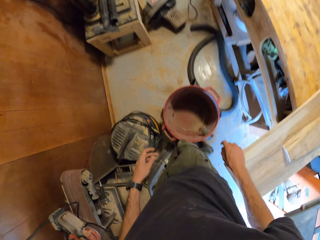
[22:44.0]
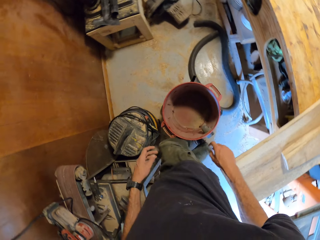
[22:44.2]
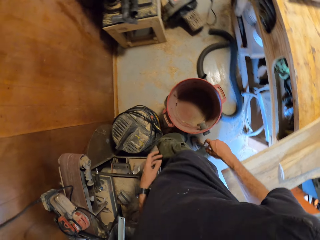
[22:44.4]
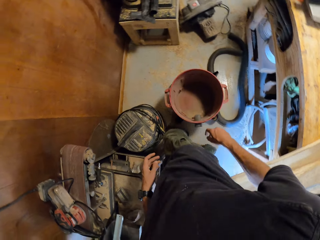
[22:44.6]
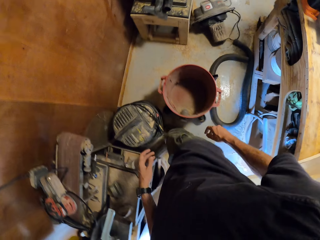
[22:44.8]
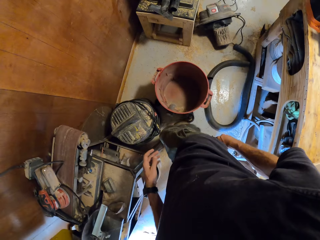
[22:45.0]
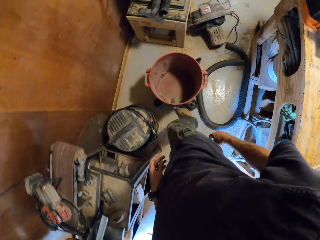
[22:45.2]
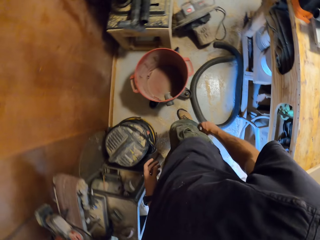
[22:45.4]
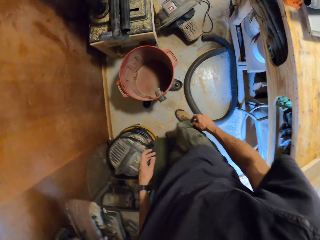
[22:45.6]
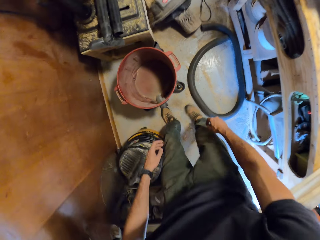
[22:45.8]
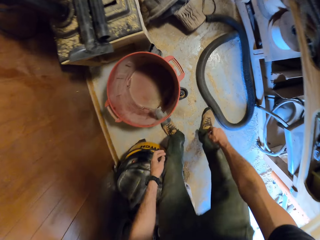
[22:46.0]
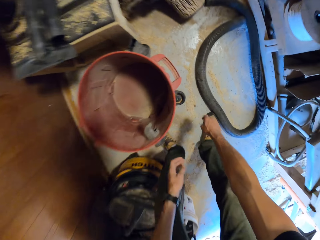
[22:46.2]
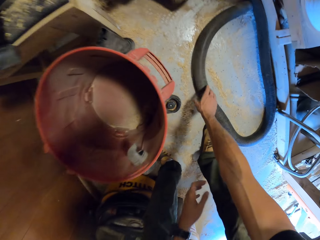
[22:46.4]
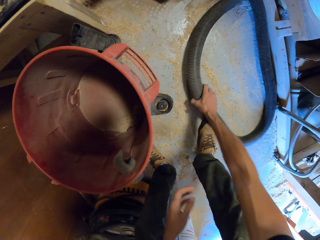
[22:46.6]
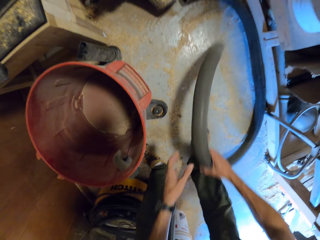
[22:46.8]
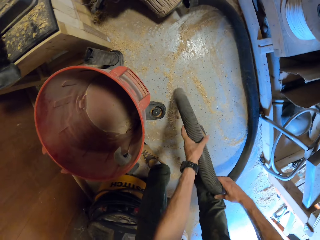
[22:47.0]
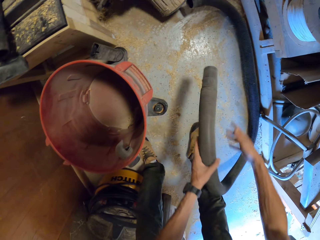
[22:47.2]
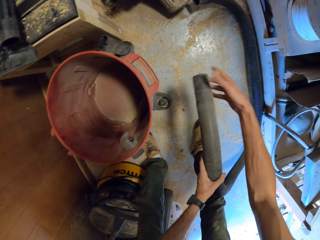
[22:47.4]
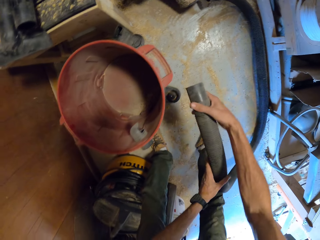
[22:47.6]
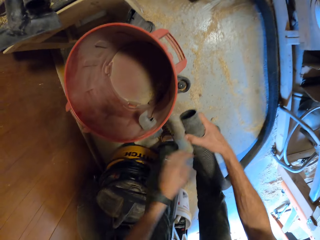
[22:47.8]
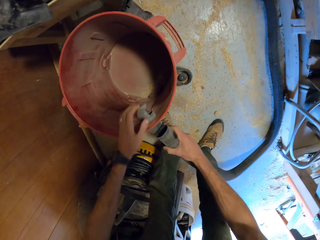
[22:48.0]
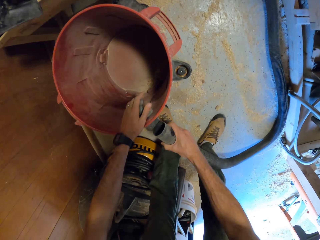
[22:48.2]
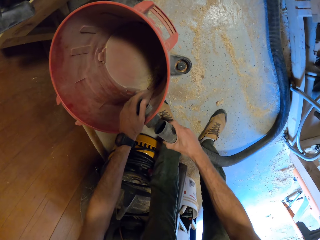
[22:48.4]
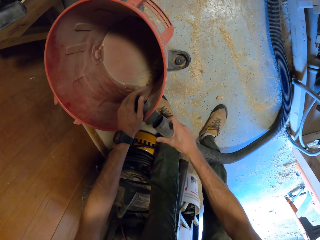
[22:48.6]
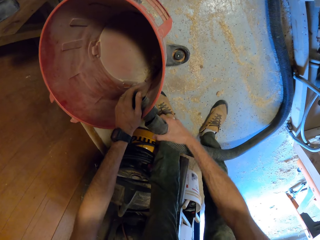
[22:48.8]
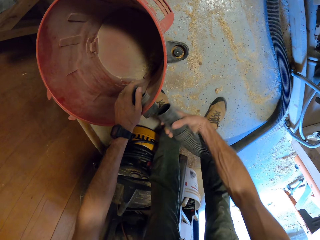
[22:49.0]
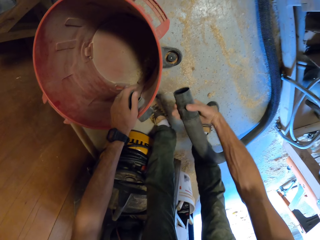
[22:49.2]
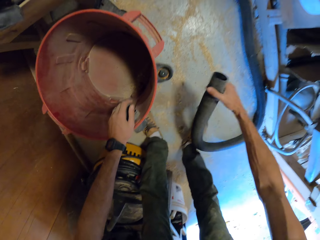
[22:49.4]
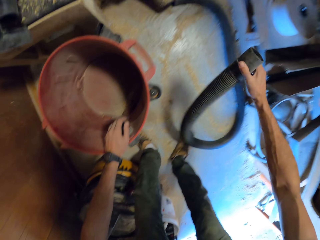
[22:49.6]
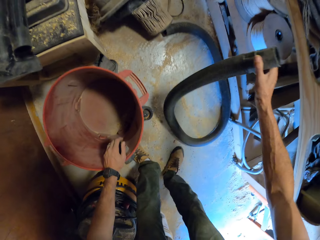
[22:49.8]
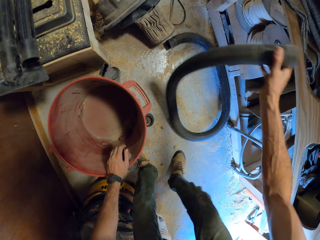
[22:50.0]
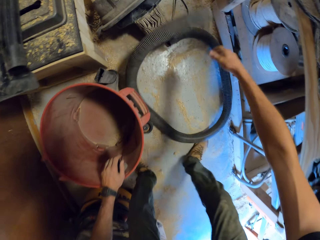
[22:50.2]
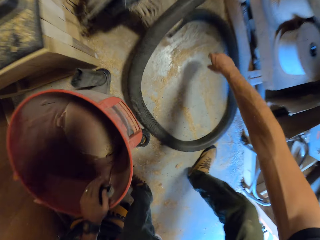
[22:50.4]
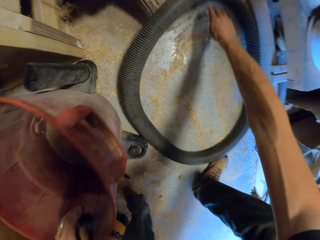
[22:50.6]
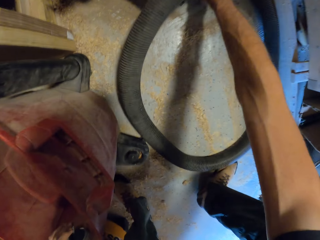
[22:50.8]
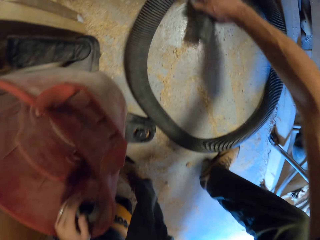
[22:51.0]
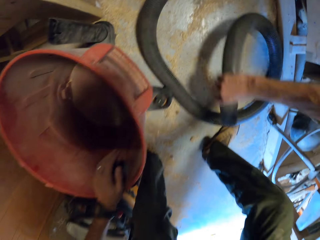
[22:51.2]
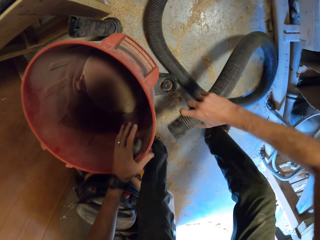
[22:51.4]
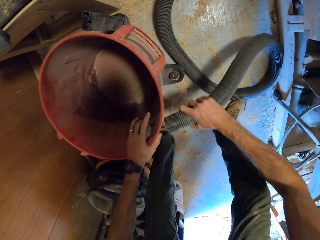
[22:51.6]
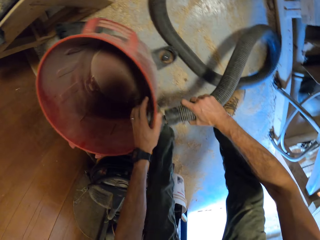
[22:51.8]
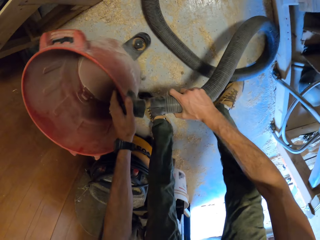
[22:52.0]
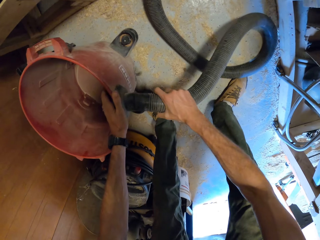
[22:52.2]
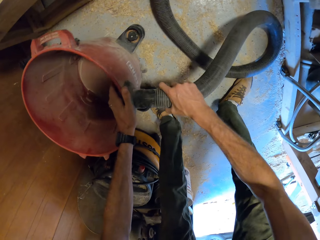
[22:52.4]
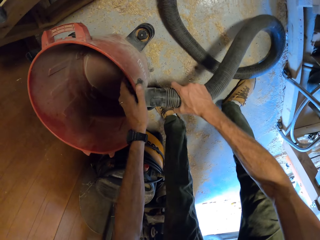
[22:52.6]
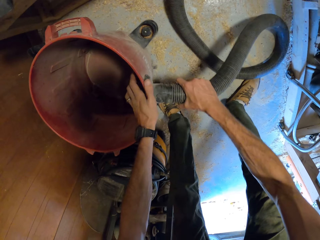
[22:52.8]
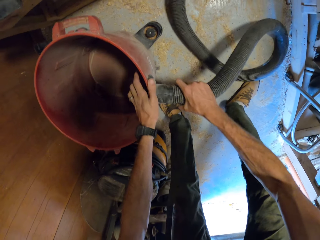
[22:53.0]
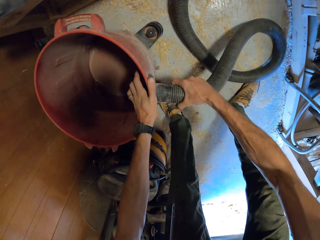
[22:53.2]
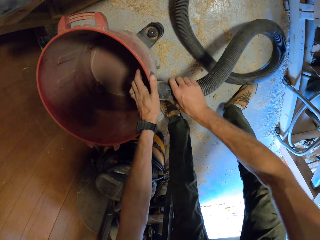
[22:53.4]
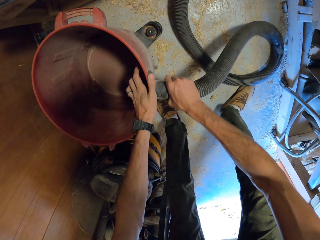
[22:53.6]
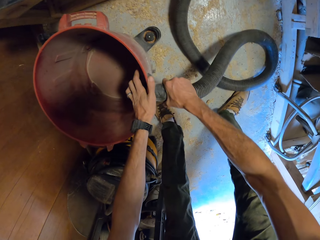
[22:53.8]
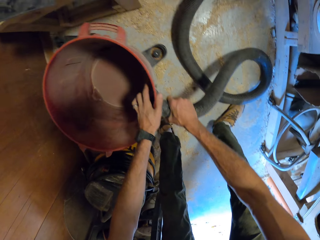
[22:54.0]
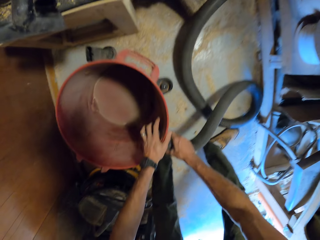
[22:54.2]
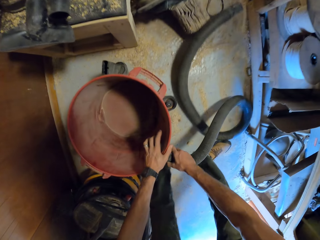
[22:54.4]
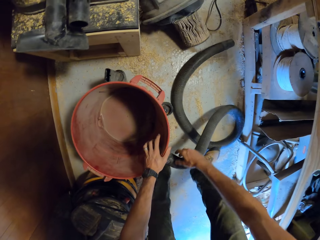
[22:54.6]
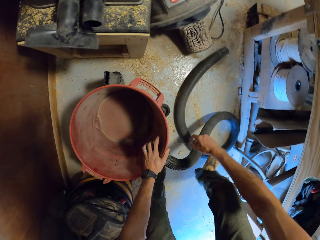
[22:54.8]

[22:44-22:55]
The camera wearer picks up a hose or pipe on the floor with his right hand. He holds the pipe. He moves the hose in his hands. He connects the hose to the container of the dust extractor. He drops the hose on the floor. He picks up the other end of the hose with his right hand. He connects the hose to the container of the dust extractor.

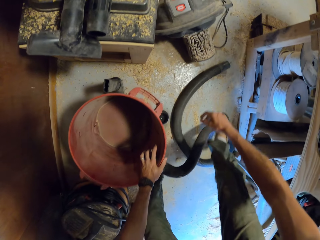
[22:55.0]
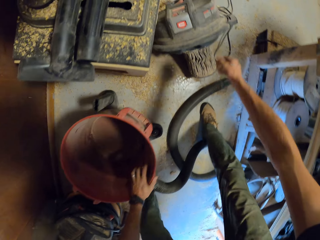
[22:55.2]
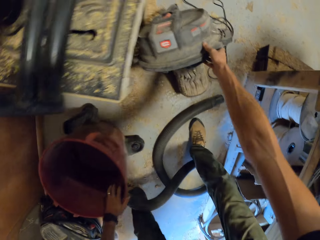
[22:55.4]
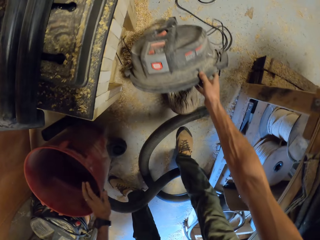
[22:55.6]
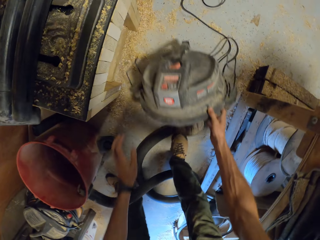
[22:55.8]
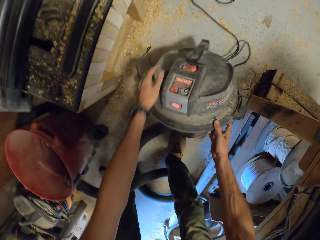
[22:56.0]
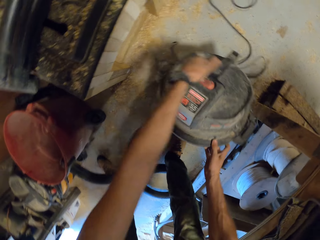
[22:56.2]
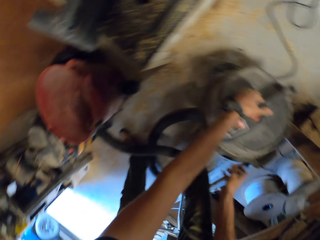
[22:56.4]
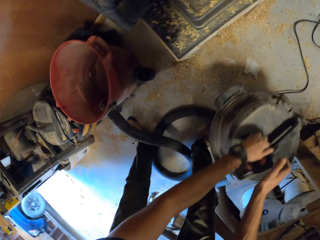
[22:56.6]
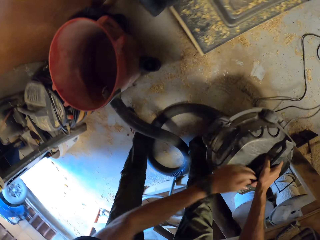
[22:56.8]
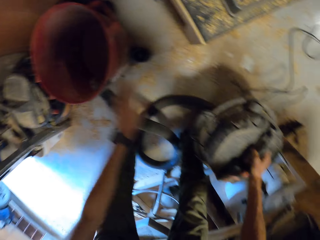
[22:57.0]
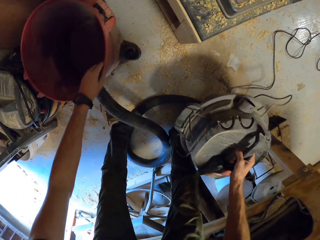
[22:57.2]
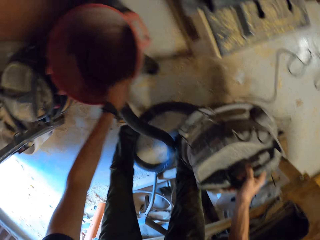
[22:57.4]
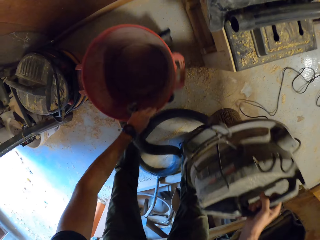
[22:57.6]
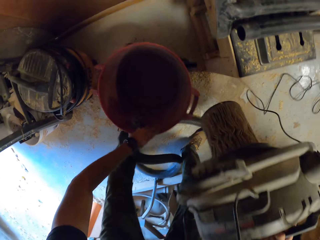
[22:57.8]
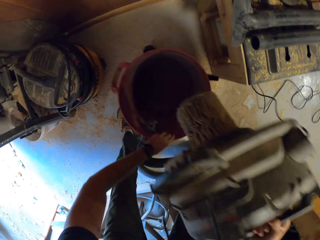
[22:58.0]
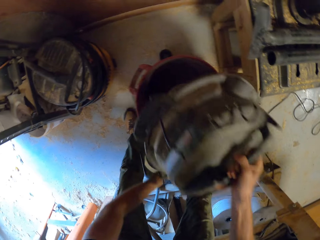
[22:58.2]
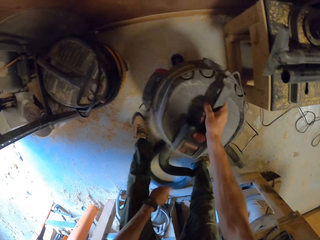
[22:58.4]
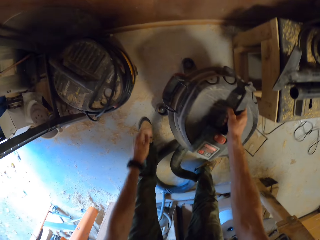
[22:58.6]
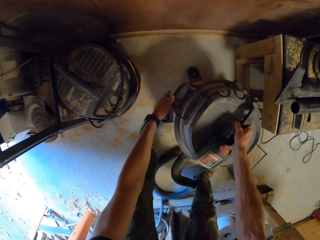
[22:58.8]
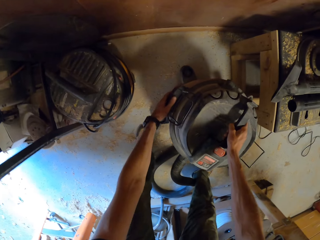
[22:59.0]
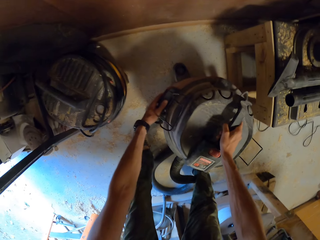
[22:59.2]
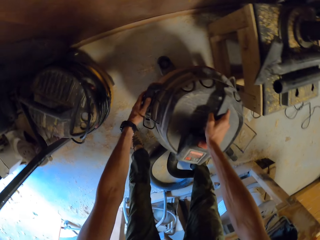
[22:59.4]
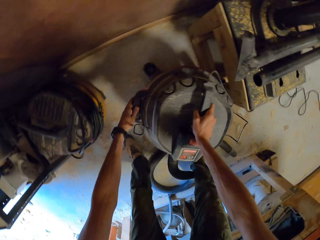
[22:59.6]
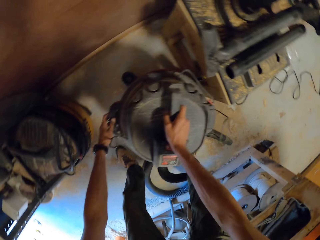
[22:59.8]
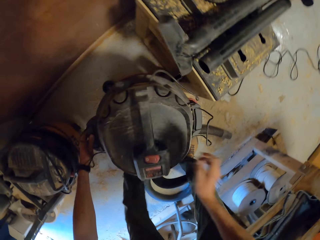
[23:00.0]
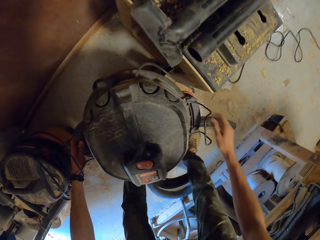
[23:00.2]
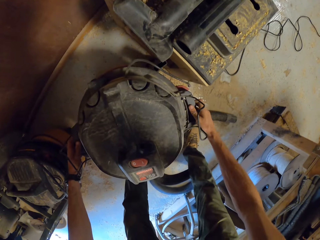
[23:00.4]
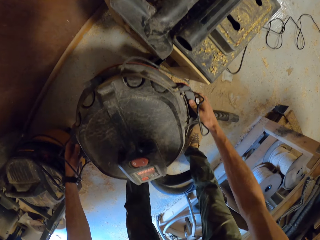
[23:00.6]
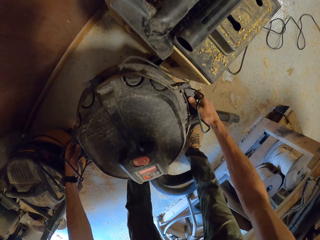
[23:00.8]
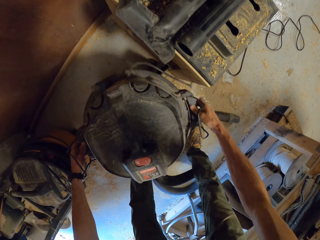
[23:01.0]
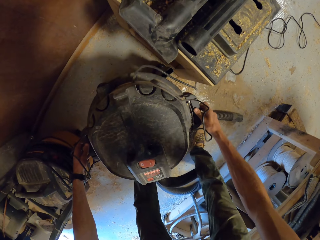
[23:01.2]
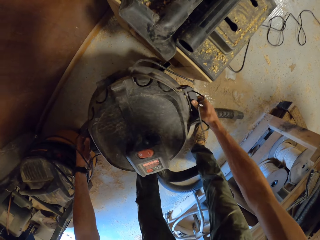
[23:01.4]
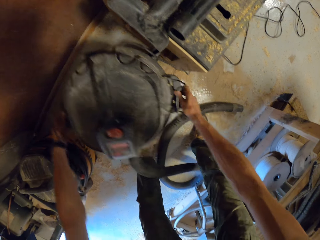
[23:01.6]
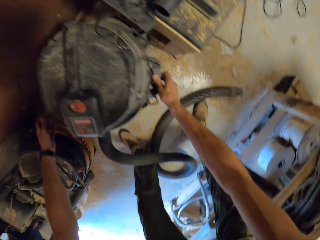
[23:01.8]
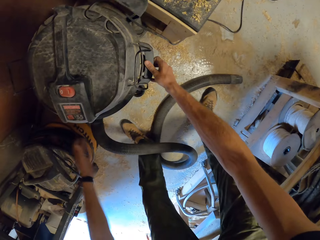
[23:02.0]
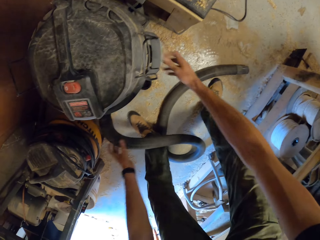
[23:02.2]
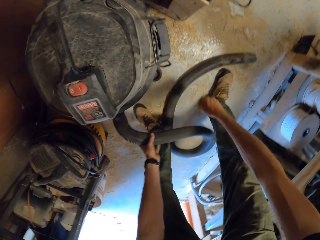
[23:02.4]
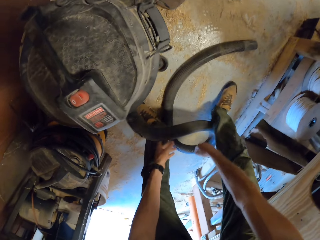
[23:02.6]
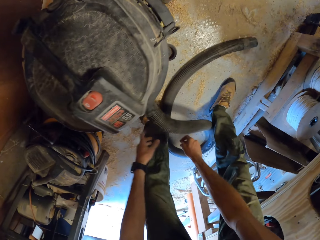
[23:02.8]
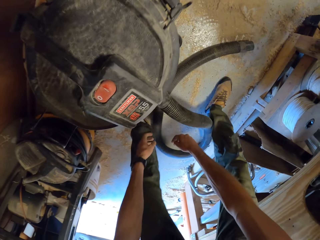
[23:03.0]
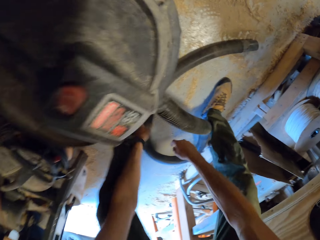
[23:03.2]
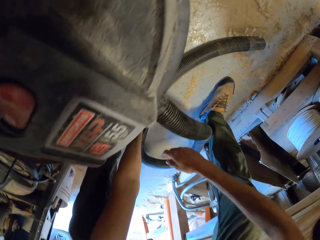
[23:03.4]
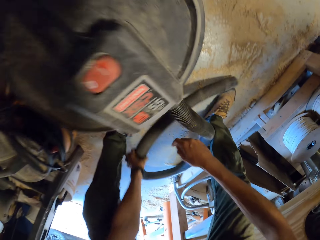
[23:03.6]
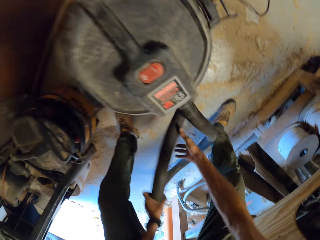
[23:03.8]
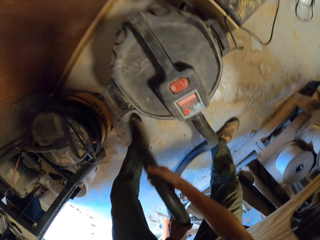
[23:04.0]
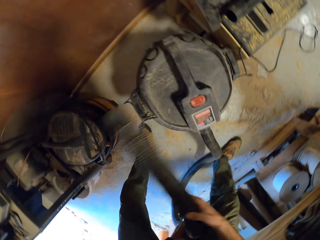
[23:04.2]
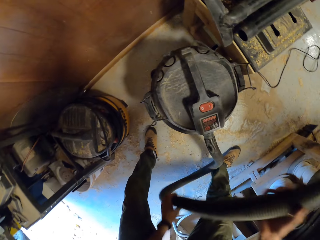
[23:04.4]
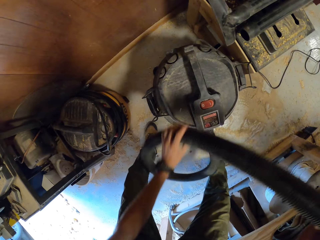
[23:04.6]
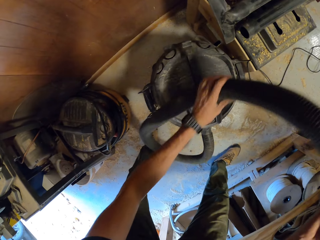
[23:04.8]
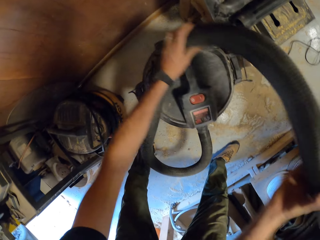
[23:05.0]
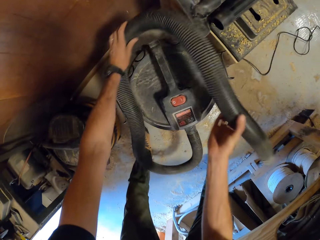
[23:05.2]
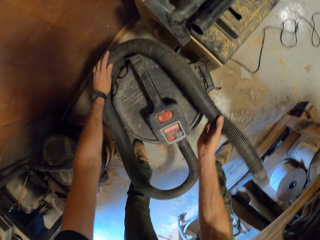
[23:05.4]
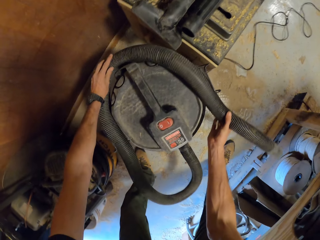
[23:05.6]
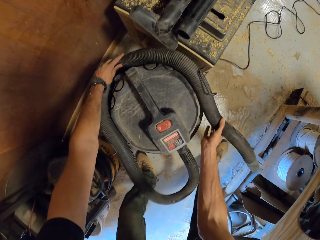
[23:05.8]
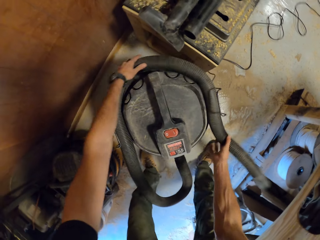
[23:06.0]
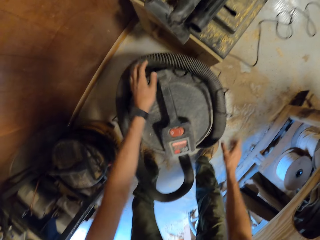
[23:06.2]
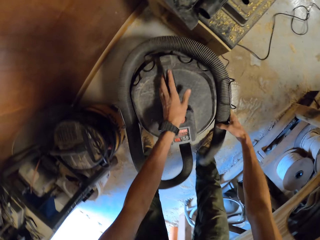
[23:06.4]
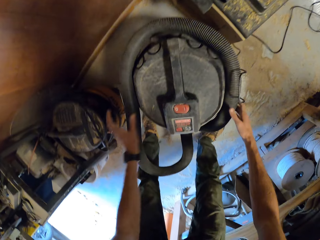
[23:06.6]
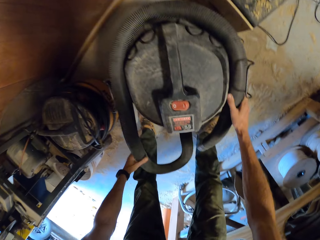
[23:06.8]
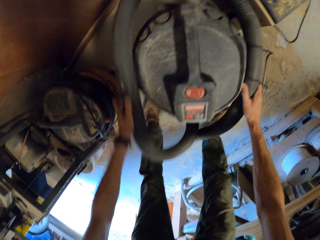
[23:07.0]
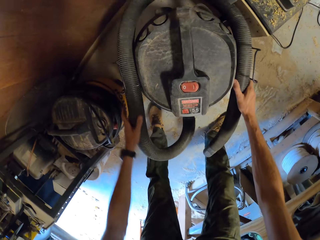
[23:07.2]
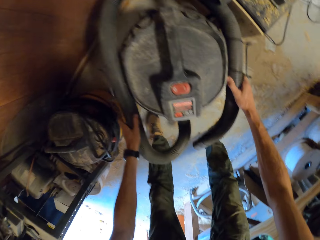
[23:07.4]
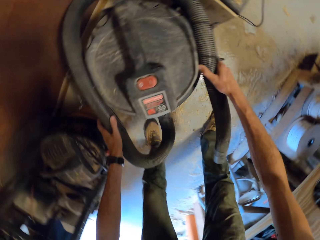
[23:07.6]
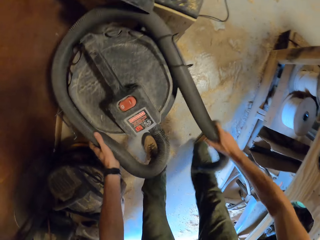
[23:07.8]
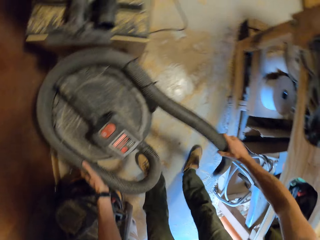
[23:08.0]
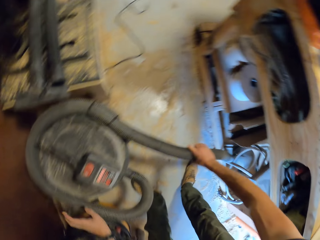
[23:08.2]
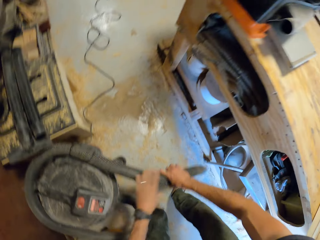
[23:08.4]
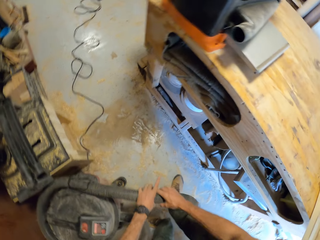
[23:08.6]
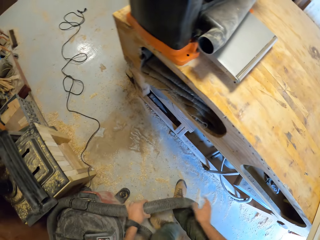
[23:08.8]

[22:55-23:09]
The camera wearer moves the cover of the dust extractor on the floor with his right hand. He collects the bucket's lid. He holds the cover of the dust extractor with his hands. He adjusts the container of the dust extractor with his left hand. He covers the dust extractor with his right hand. He adjusts the dust extractor with his hands. He collects the pipe on the floor. He wraps the hose around the cover of the dust extractor. He fits the pipe to the lid of the bucket.
